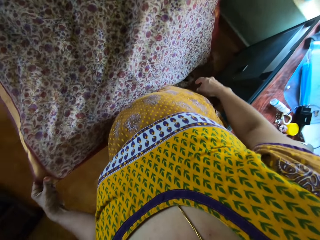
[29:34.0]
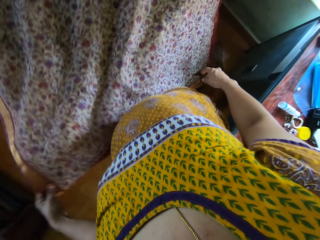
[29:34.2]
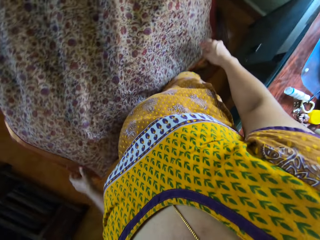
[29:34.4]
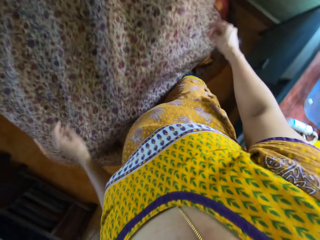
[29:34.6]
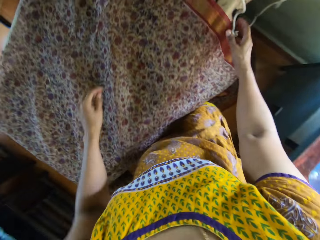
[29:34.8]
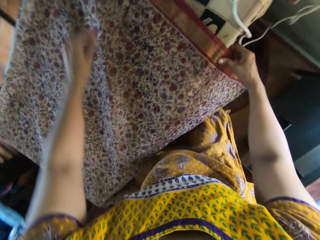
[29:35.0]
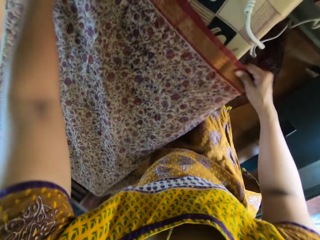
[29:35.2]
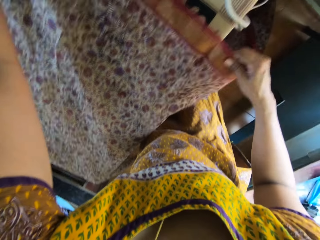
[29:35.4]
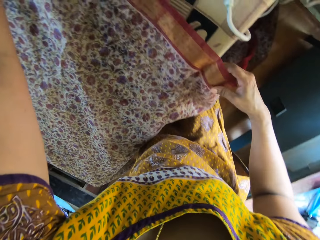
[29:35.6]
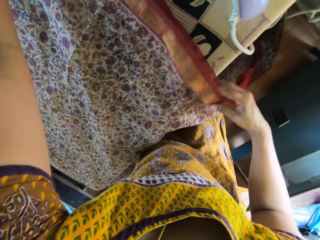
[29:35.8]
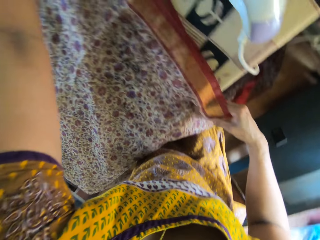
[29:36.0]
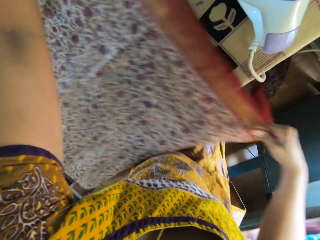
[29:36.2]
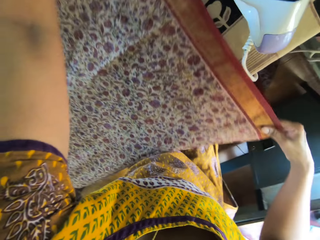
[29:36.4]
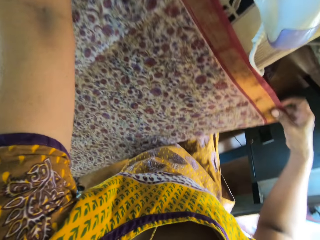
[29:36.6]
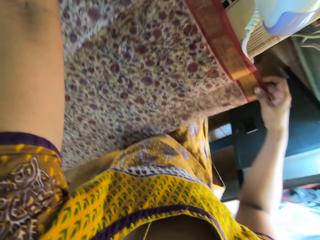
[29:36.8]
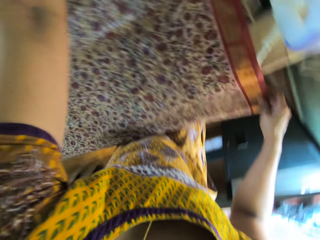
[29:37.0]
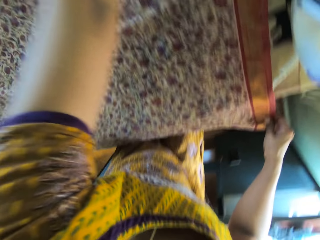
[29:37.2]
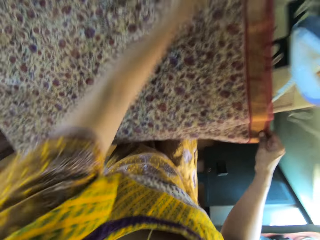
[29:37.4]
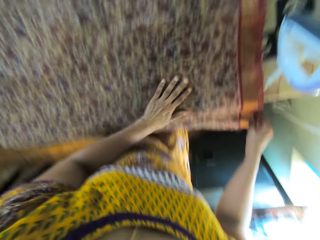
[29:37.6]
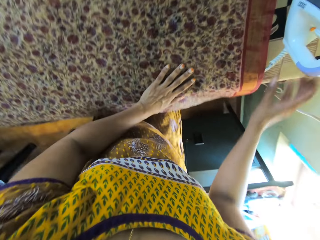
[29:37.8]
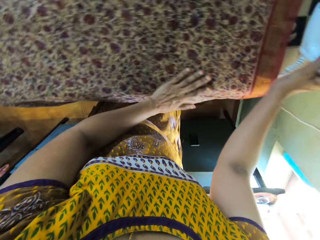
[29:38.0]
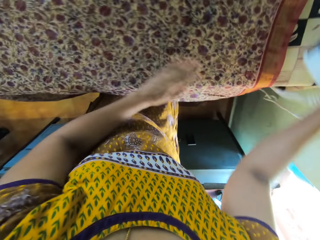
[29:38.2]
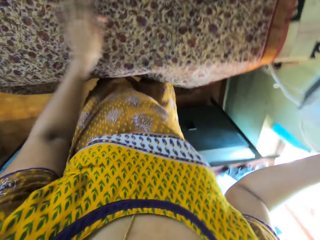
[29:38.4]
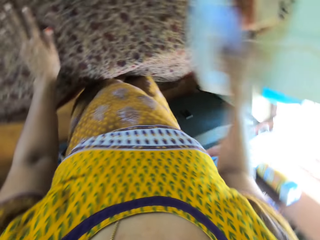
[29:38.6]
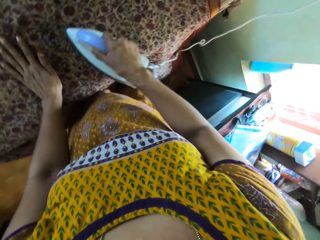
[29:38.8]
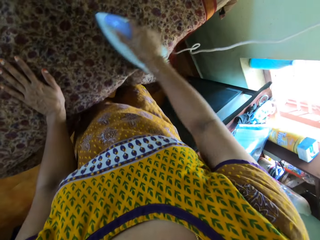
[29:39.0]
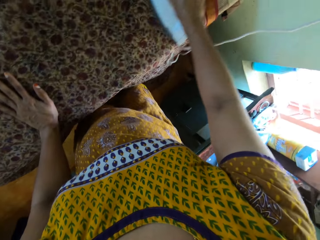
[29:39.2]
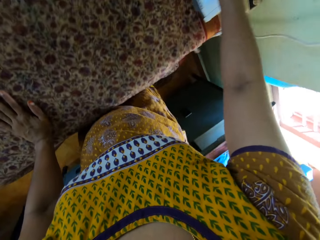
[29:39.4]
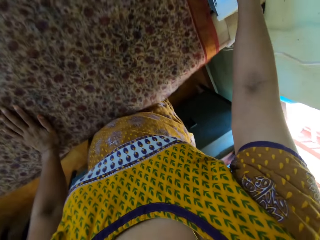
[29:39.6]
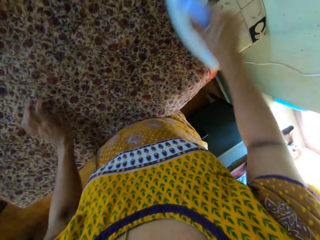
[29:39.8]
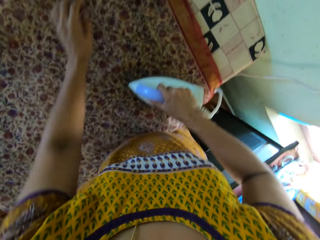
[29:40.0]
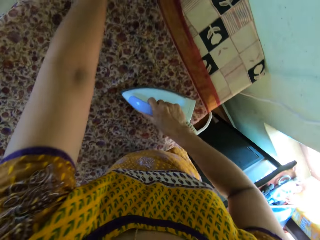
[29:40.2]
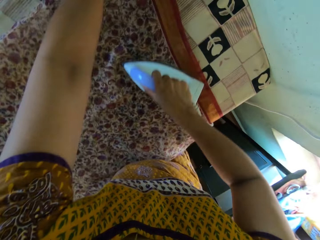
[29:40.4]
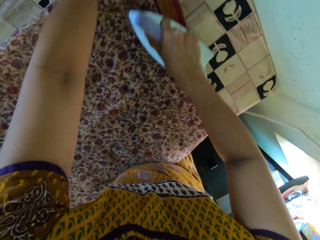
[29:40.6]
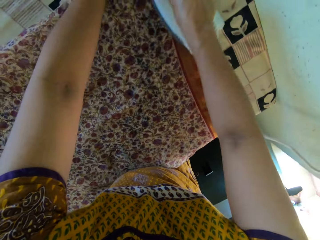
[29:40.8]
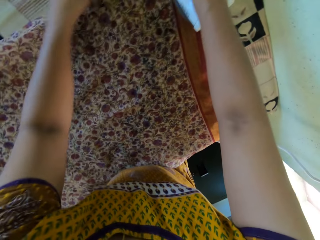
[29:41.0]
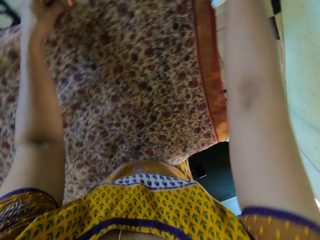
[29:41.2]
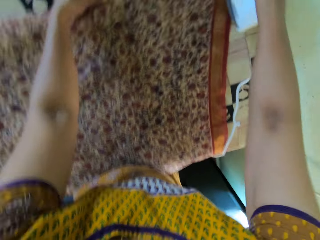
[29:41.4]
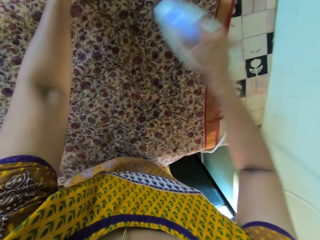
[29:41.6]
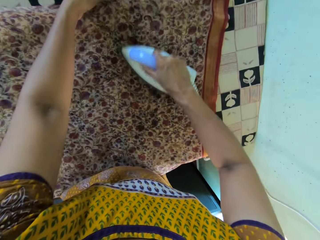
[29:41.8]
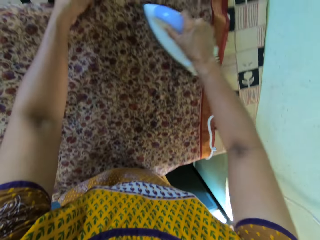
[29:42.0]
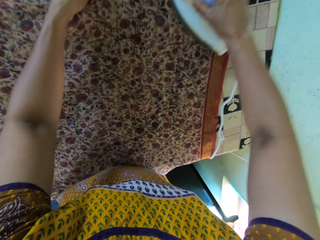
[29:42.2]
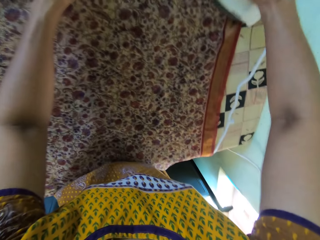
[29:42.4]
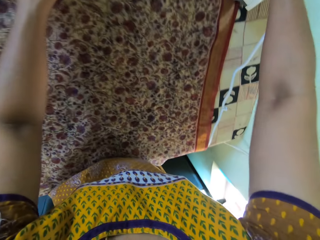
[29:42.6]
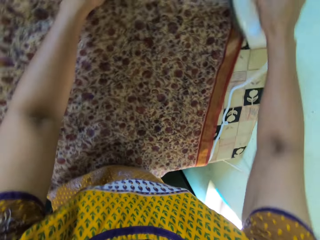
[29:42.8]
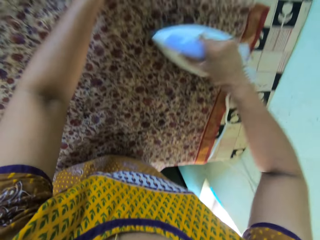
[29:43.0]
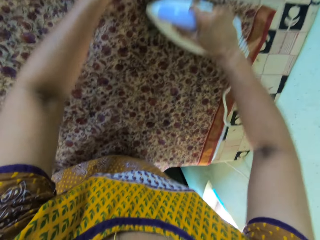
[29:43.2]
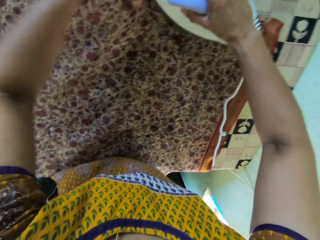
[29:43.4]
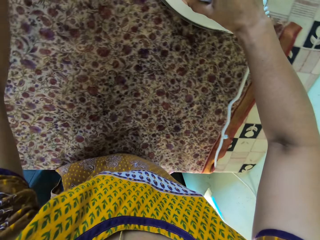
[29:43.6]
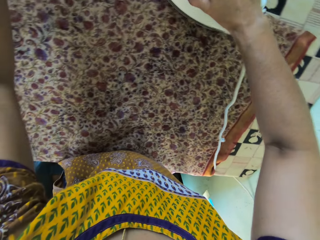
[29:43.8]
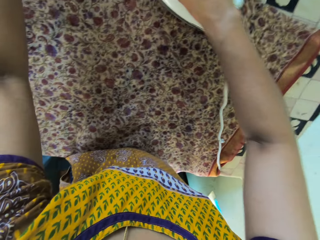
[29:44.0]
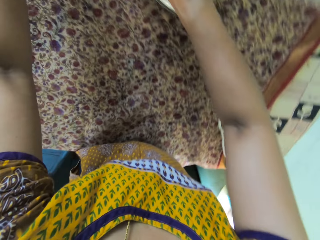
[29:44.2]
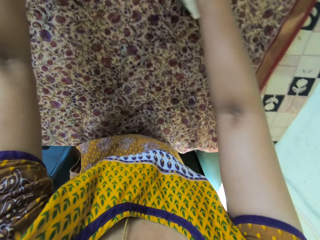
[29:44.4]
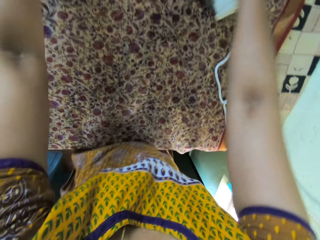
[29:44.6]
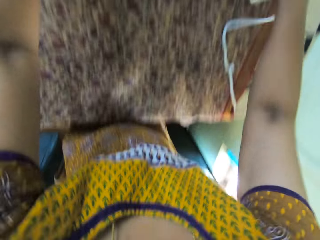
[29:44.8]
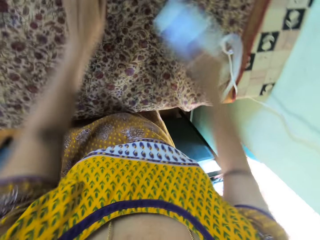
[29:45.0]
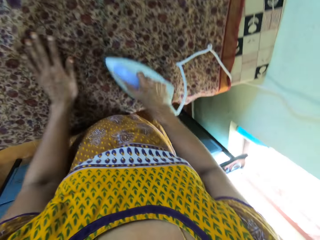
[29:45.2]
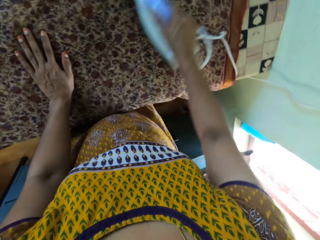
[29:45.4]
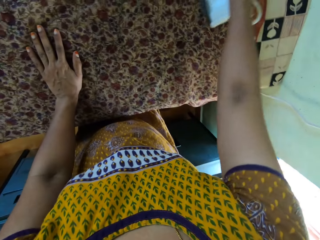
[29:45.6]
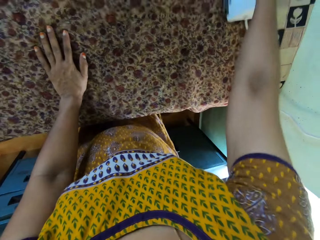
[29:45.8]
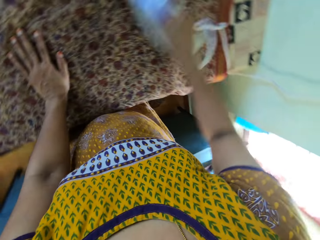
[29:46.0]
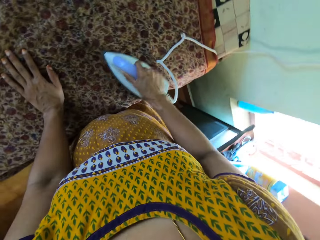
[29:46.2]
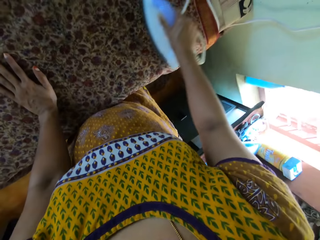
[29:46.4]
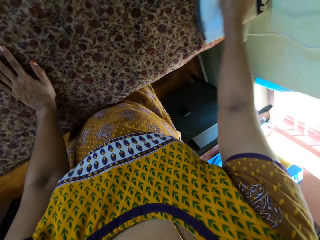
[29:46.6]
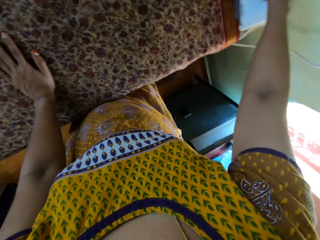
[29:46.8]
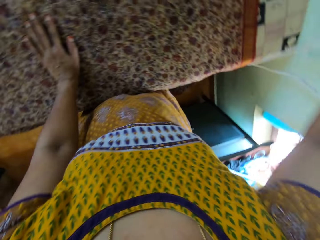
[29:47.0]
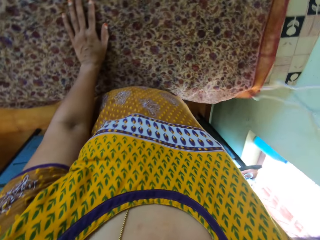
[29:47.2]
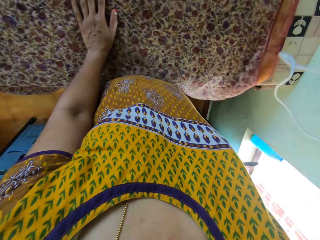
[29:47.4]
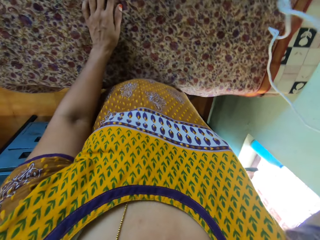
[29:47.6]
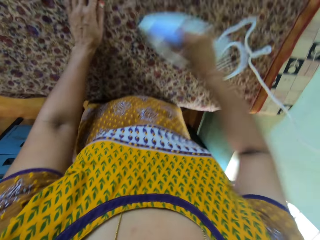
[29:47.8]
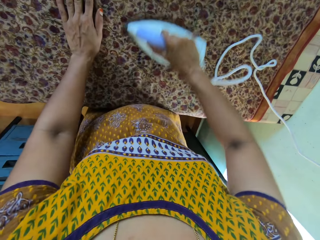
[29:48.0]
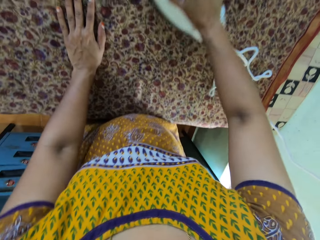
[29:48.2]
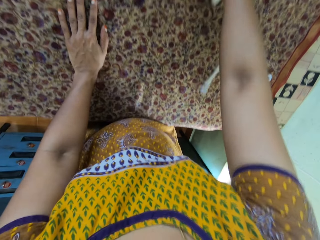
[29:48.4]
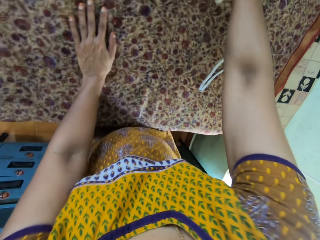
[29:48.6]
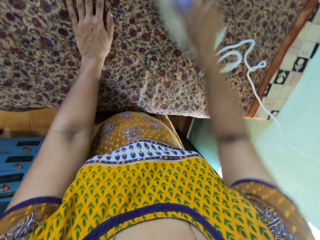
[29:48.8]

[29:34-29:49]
The camera wearer picks up the electric iron from the table with her right hand. She irons the cloth on the table with the electric iron in her right hand. She smoothens the cloth on the table with her left hand.

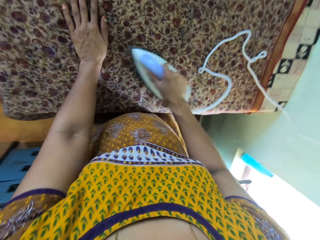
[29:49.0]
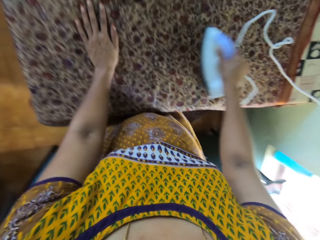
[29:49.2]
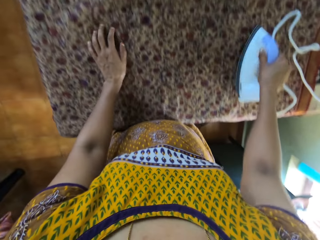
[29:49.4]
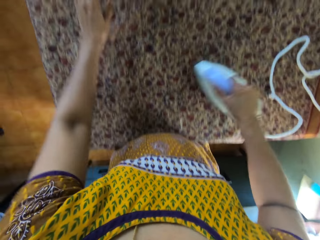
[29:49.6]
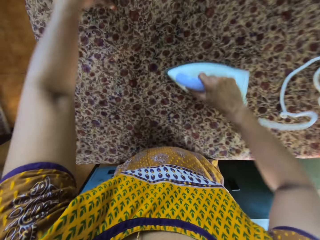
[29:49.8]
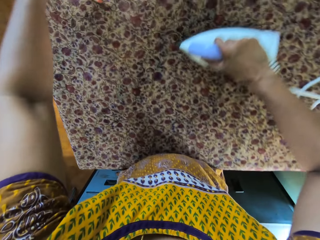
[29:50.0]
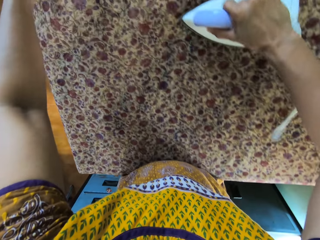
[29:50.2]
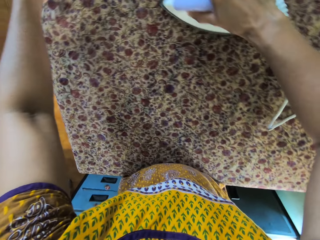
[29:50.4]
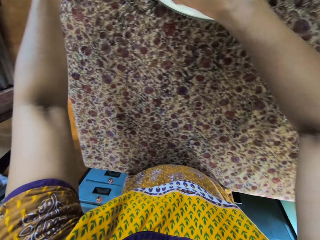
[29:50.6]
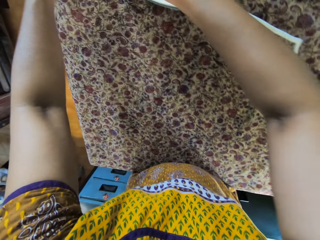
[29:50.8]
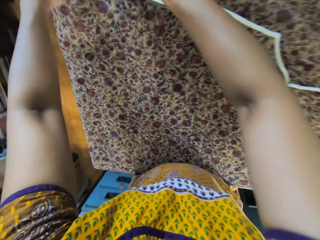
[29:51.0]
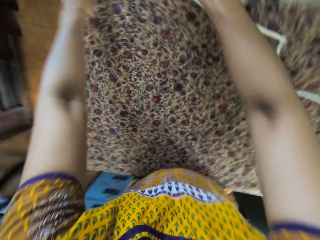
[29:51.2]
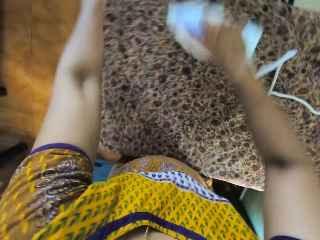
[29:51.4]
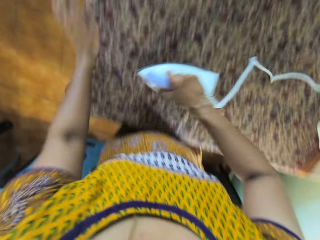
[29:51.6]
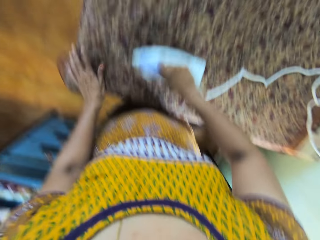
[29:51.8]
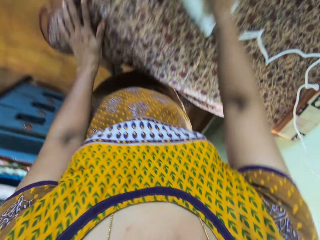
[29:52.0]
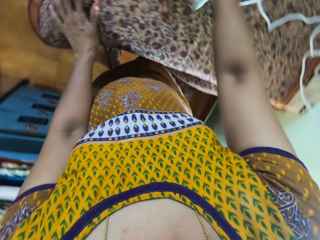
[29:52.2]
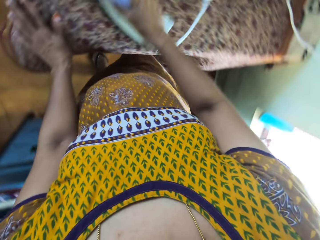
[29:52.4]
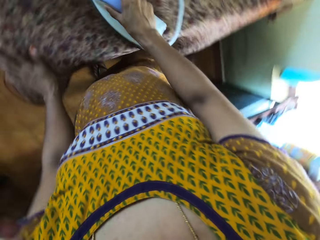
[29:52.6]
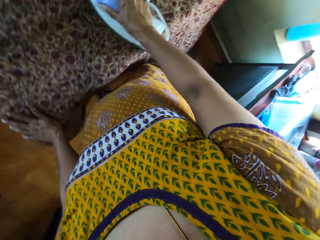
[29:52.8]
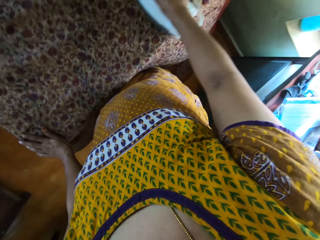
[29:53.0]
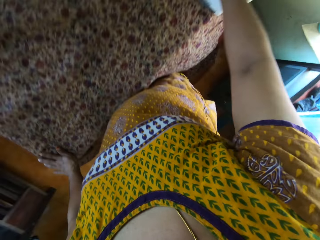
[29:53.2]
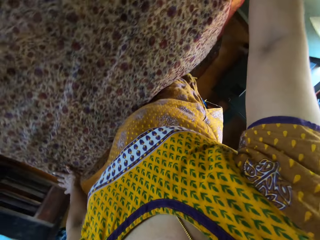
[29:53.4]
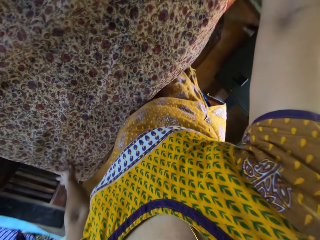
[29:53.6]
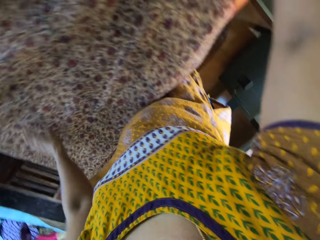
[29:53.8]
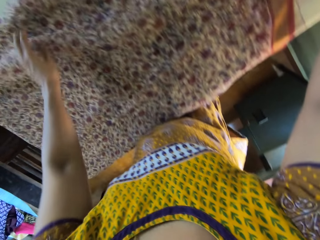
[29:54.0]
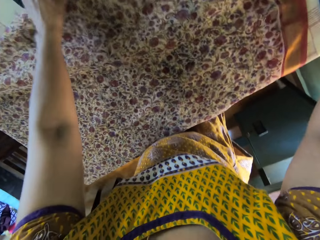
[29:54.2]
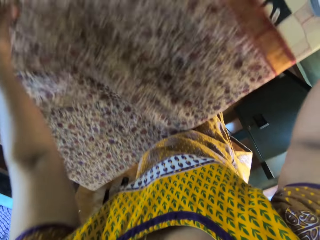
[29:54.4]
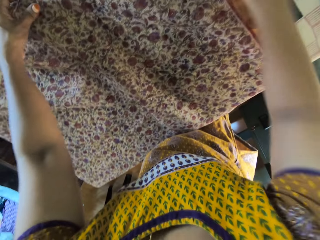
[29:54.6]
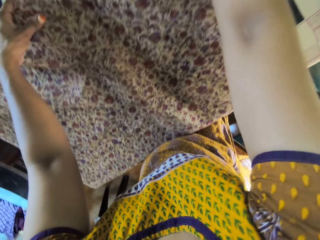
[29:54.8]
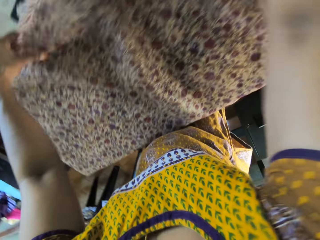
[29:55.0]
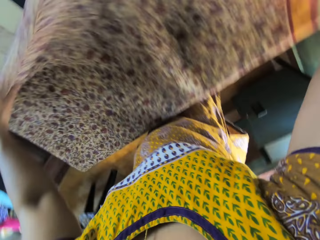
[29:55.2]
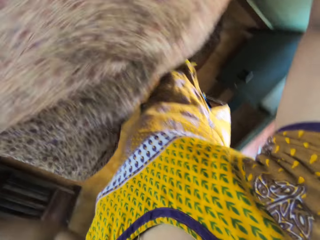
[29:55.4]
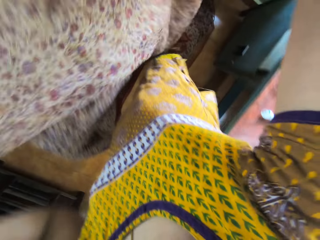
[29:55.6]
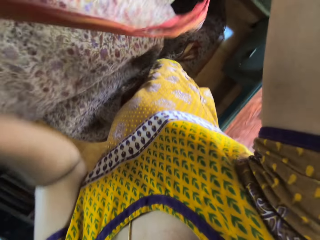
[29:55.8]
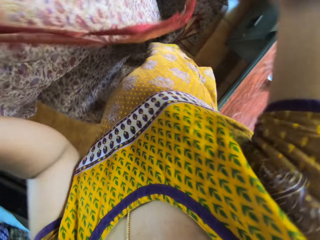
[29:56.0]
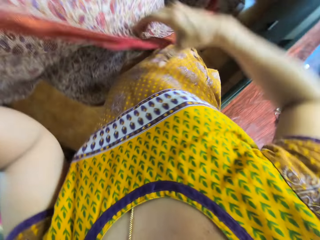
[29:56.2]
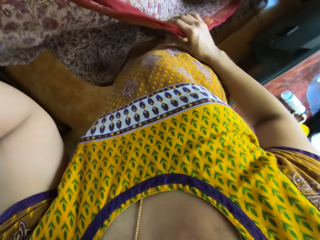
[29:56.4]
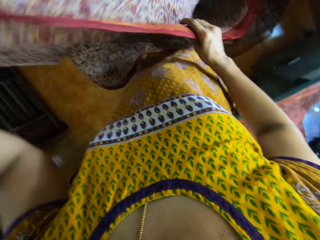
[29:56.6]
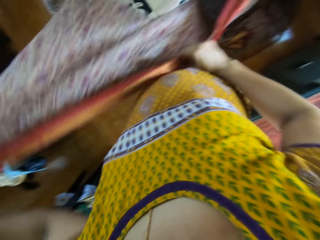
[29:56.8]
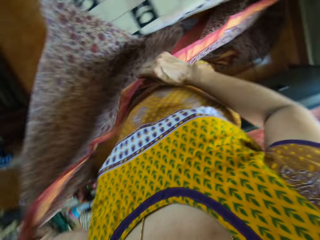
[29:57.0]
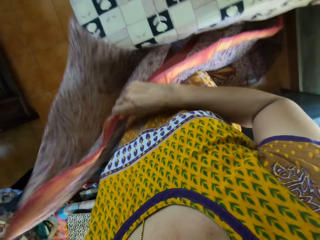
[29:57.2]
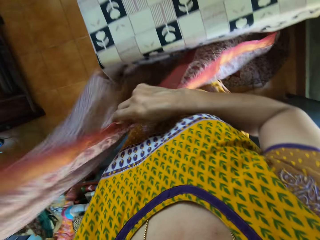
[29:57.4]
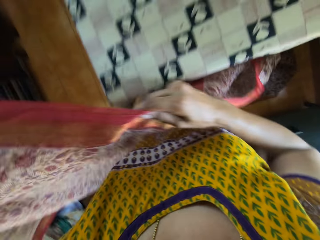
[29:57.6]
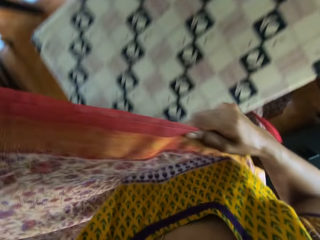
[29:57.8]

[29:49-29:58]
The camera wearer lifts the cloth on the table with her hands.
